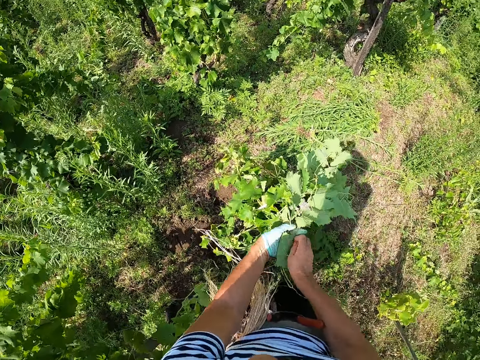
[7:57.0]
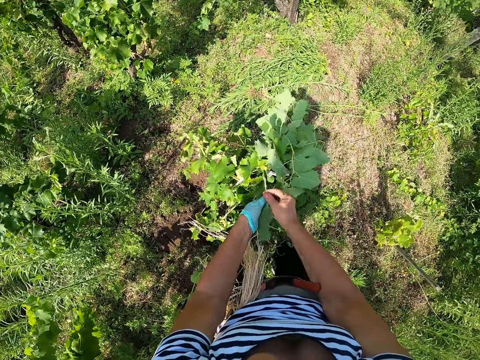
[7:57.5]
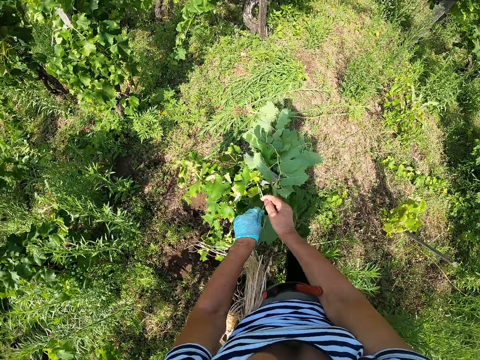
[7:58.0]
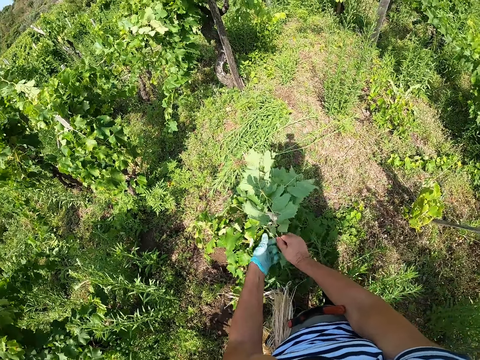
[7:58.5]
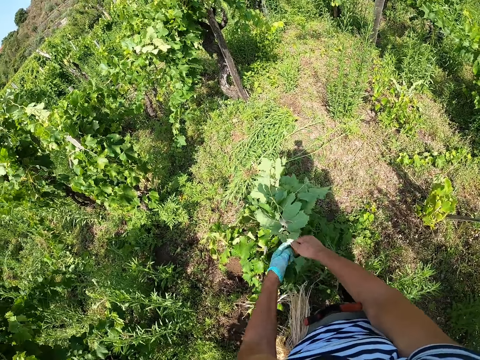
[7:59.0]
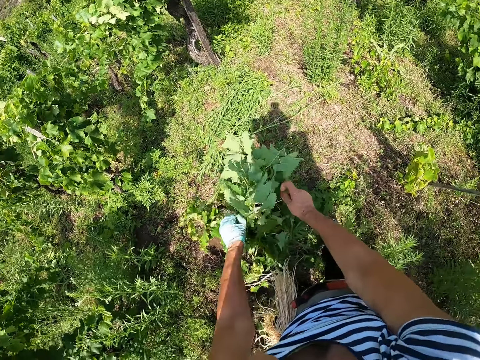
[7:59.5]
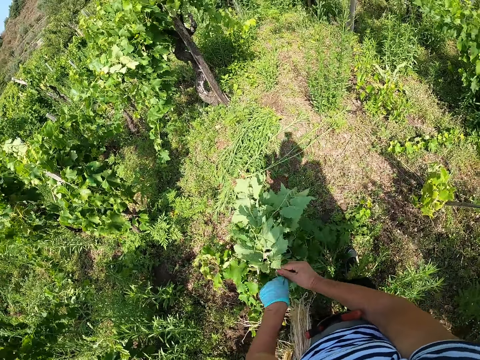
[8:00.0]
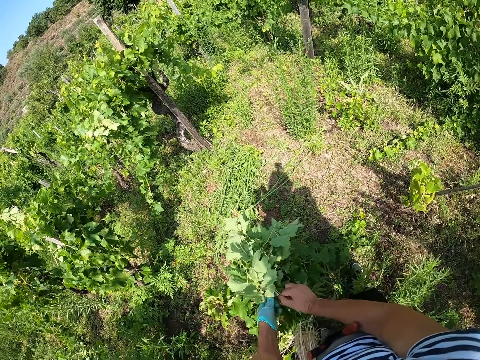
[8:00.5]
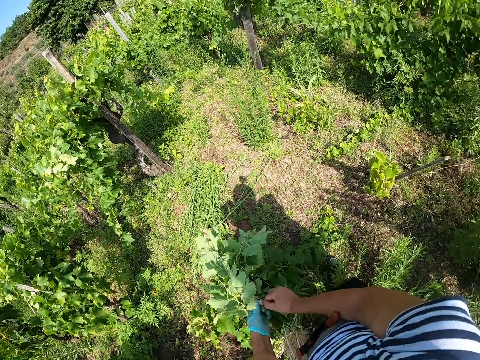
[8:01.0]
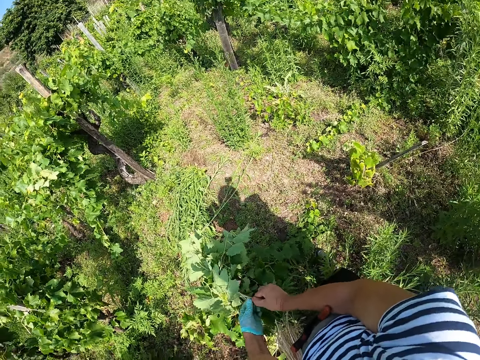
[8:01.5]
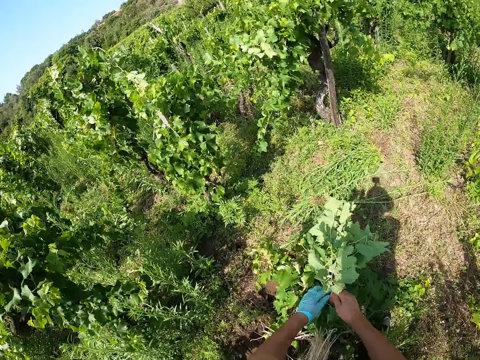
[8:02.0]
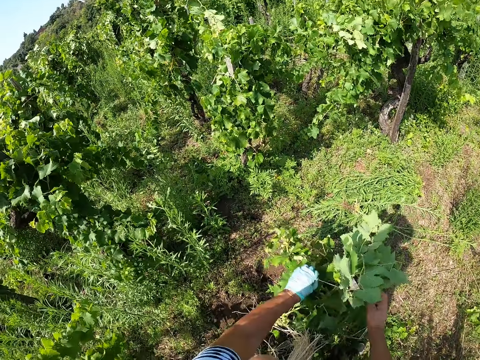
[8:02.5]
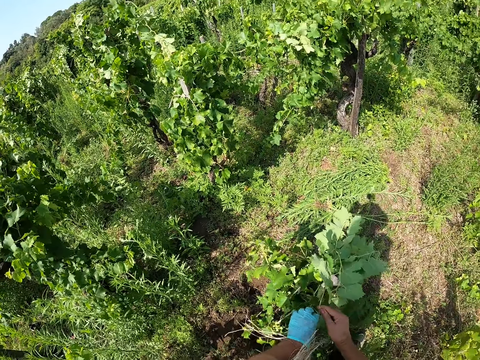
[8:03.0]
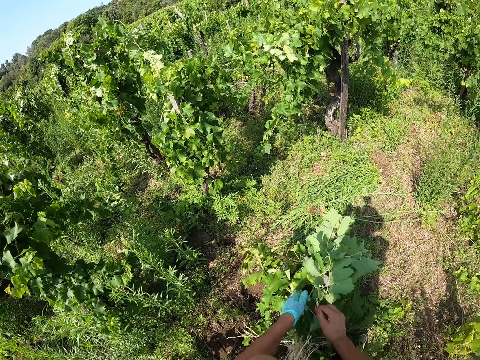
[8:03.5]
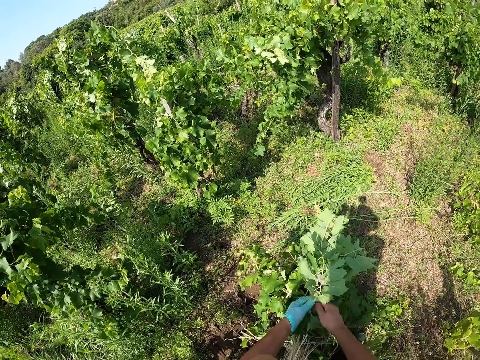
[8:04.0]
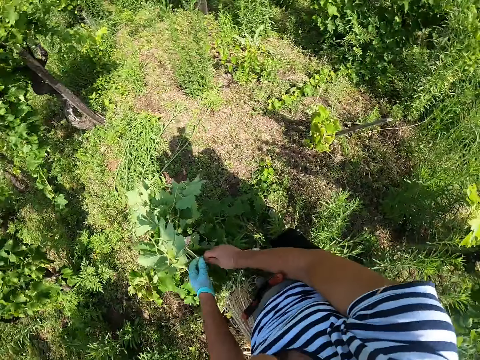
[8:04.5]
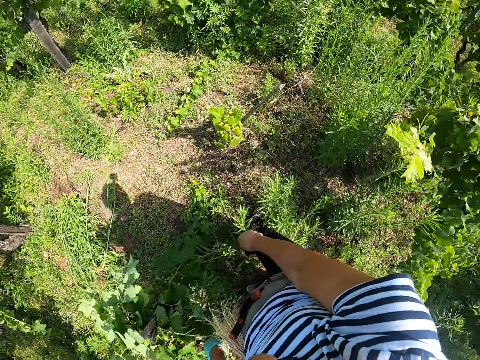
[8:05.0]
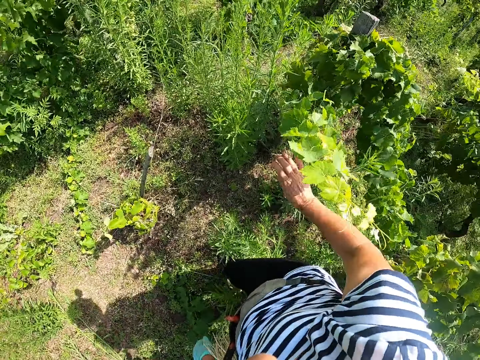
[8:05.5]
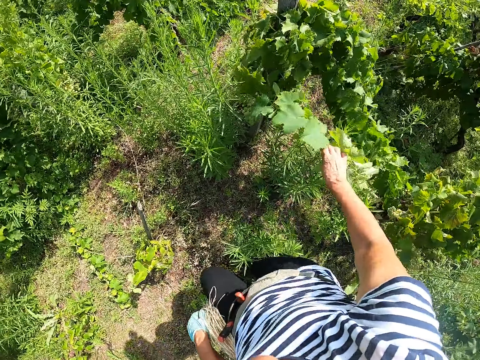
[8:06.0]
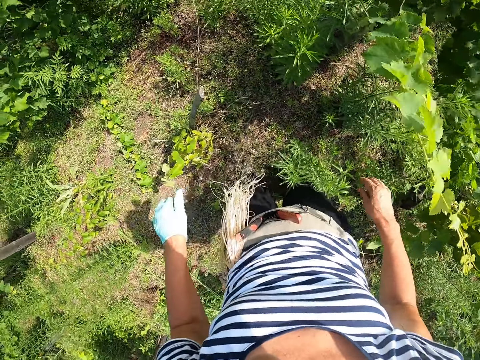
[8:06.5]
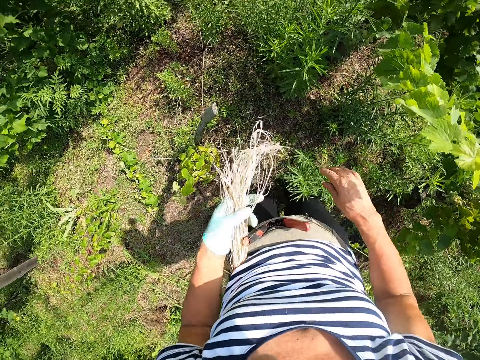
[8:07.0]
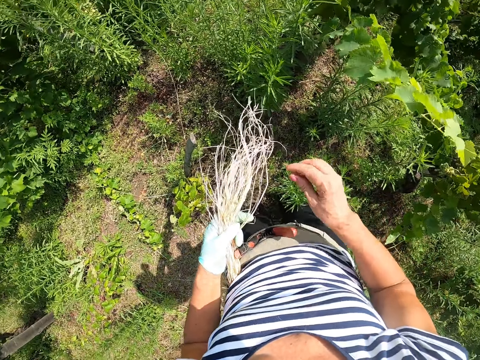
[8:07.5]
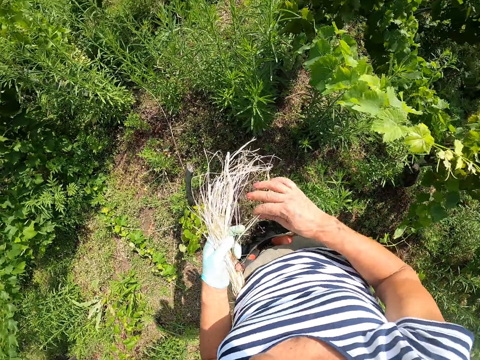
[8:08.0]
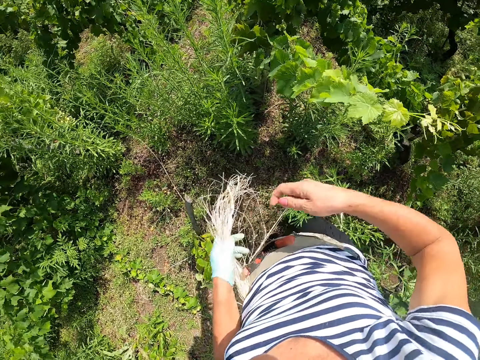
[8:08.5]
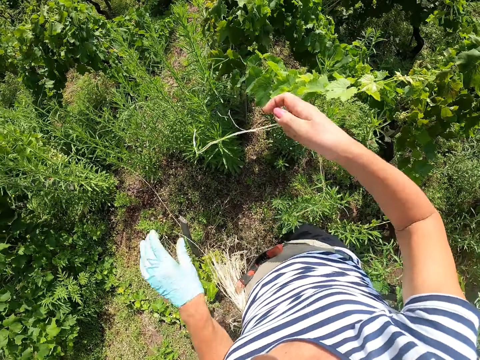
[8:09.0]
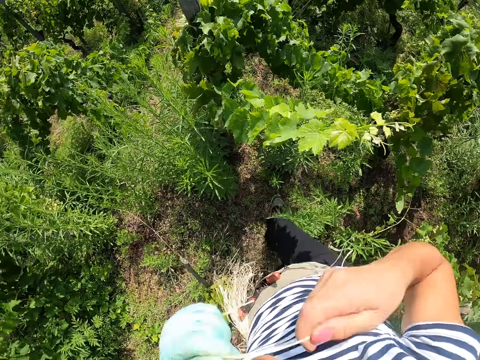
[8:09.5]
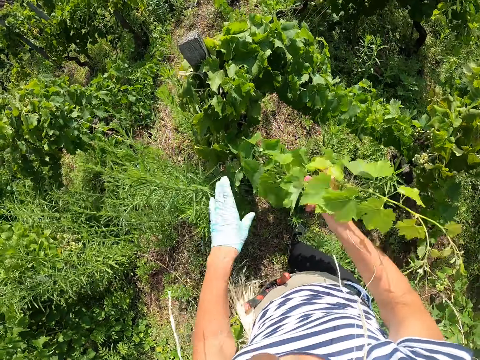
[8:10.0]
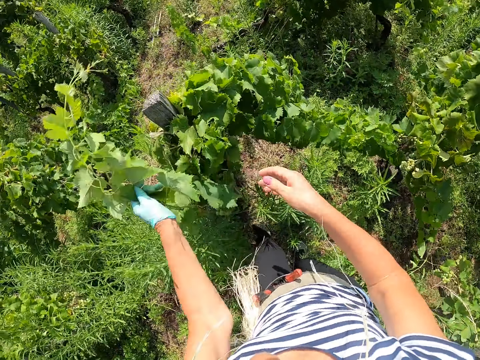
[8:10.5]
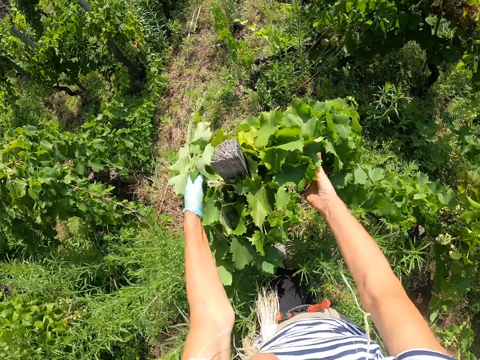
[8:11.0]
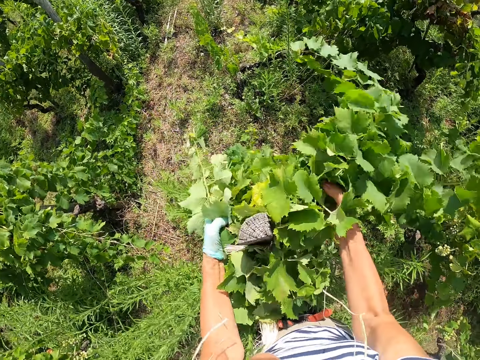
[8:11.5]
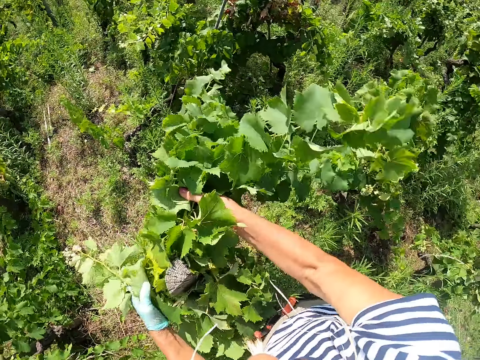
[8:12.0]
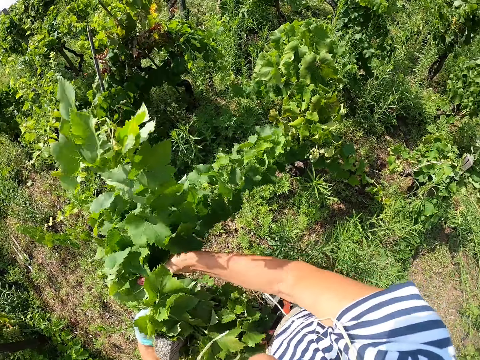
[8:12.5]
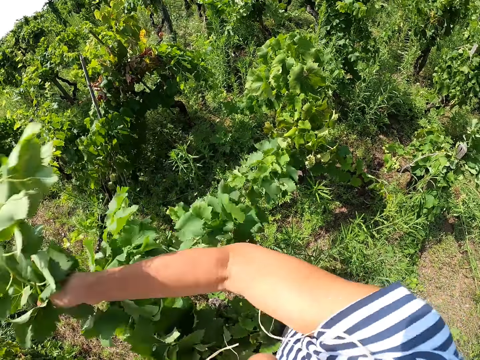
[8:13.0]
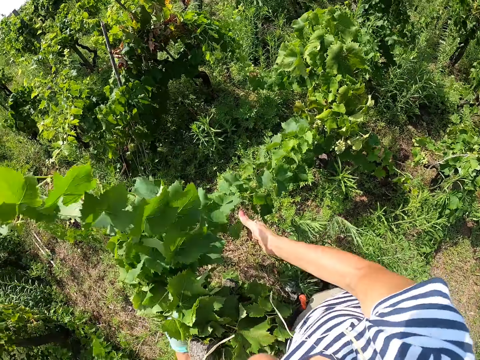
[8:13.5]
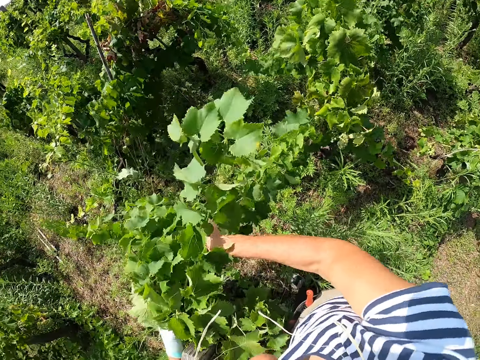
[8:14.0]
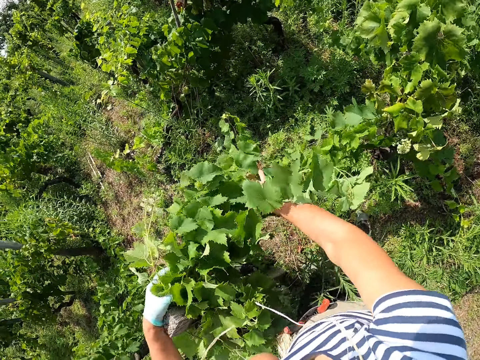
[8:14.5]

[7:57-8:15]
The camera wearer ties plants to a pole with a rope. He looks around the garden. He walks around the garden and moves a grape branch with his hand. He lifts the strings with his left hand. He picks a string with his right hand from a bunch of ropes on the hip. He puts the string in his mouth. He holds the grape branches together with his hands around a pole. He pulls the plant towards the pole.

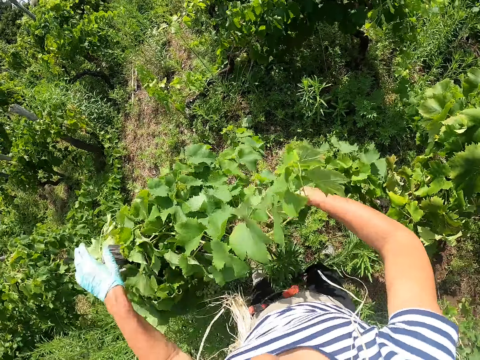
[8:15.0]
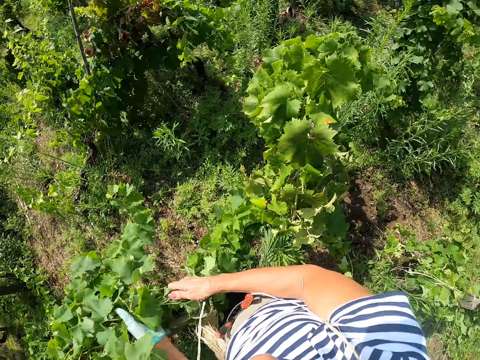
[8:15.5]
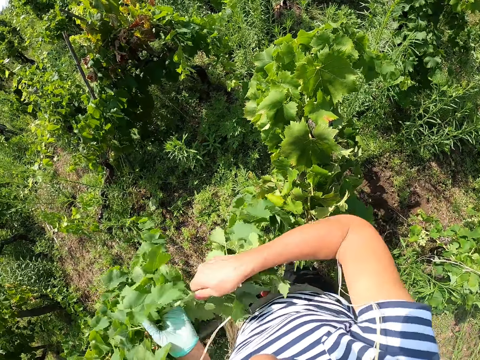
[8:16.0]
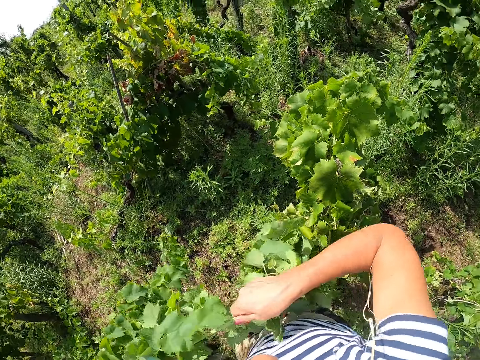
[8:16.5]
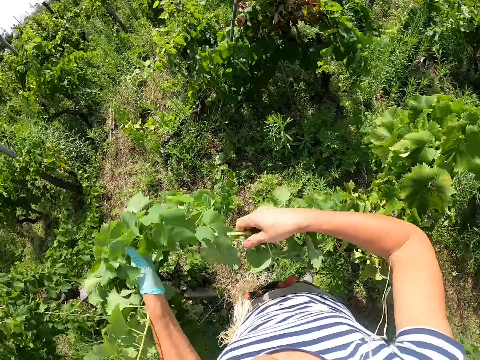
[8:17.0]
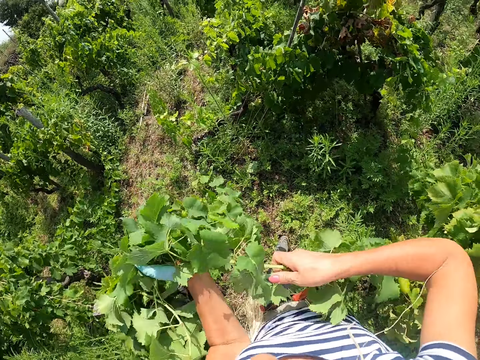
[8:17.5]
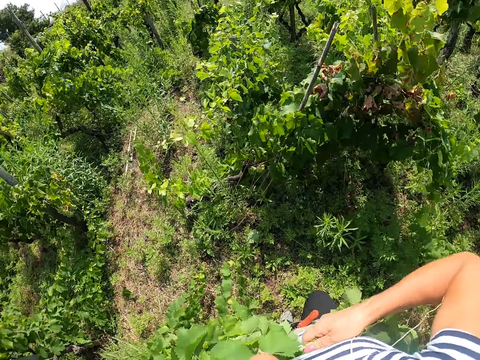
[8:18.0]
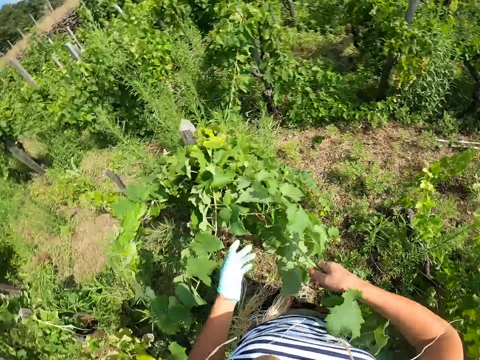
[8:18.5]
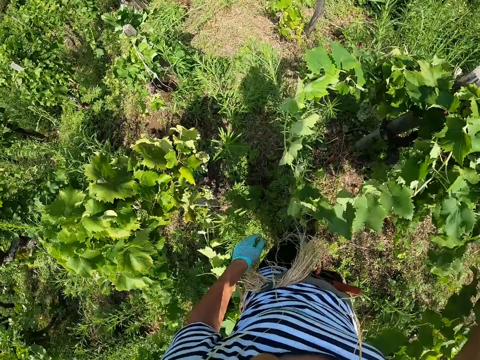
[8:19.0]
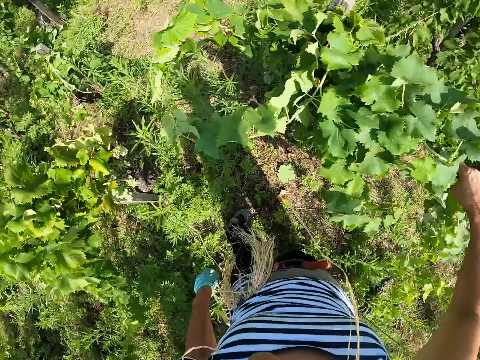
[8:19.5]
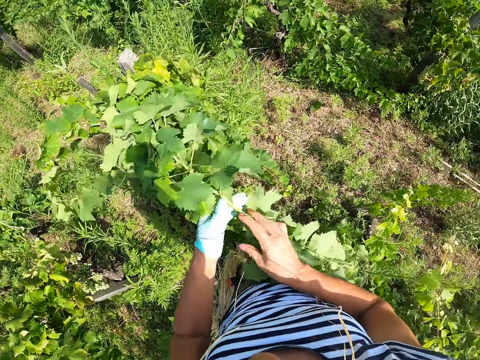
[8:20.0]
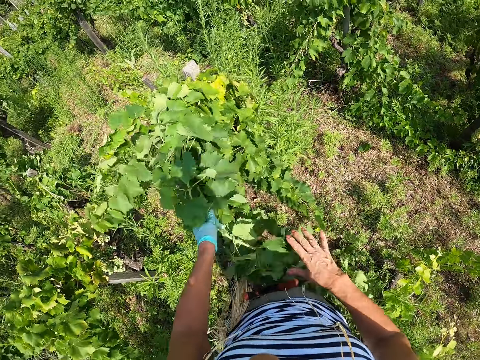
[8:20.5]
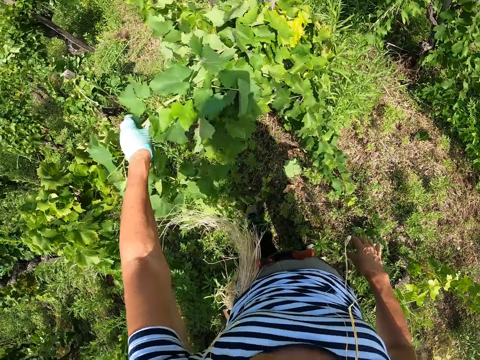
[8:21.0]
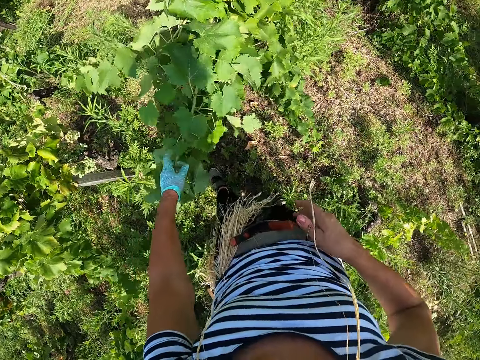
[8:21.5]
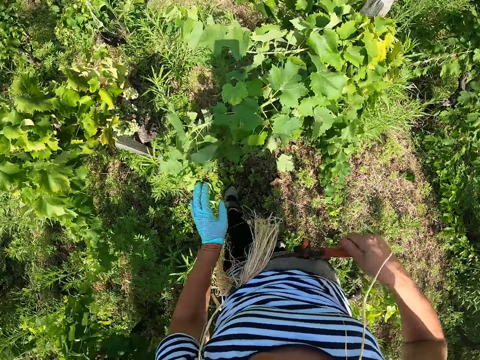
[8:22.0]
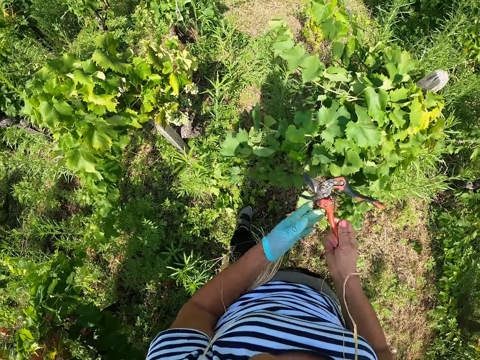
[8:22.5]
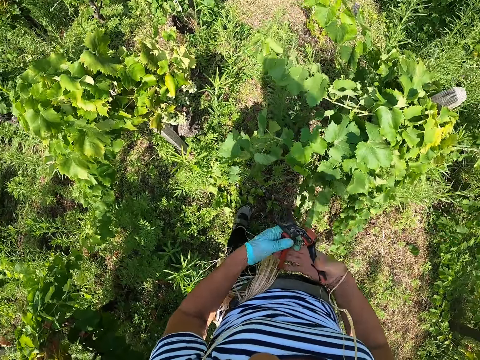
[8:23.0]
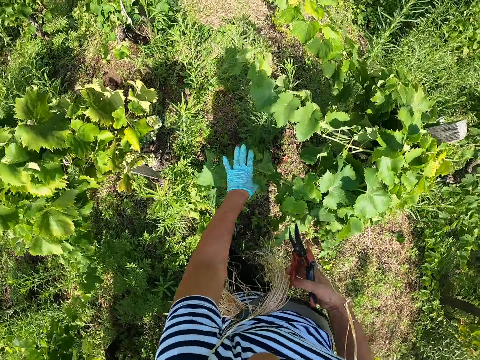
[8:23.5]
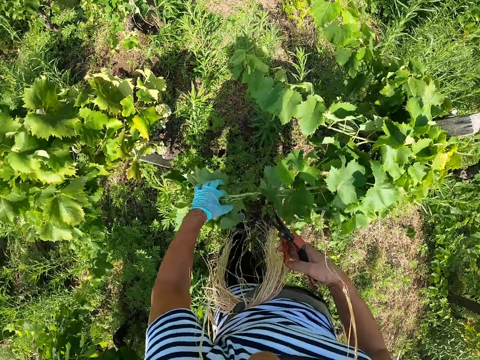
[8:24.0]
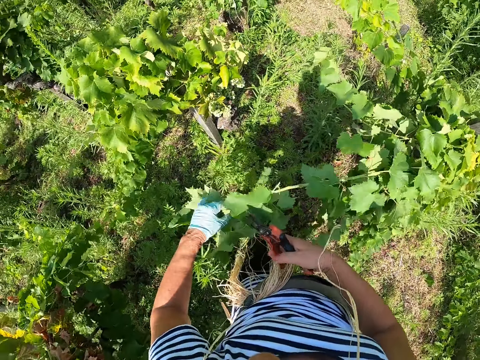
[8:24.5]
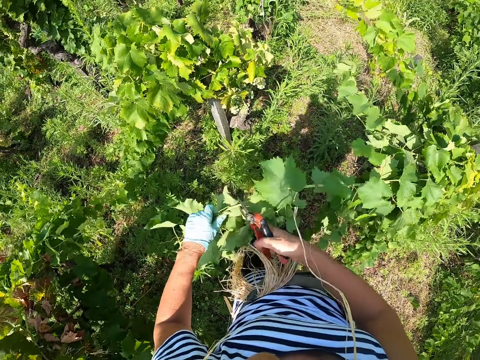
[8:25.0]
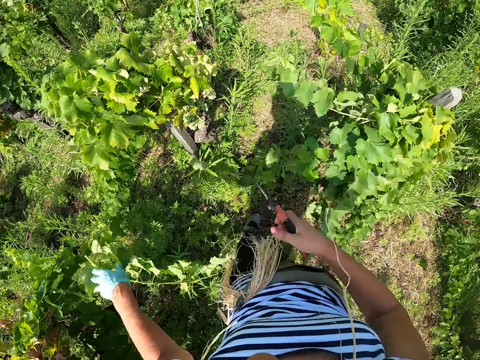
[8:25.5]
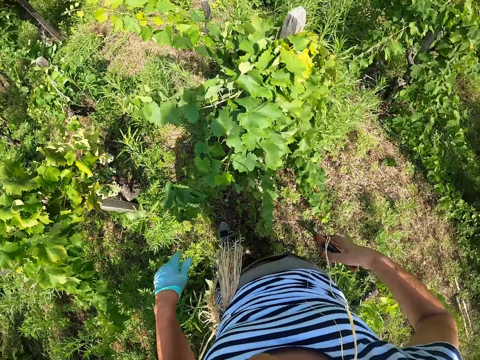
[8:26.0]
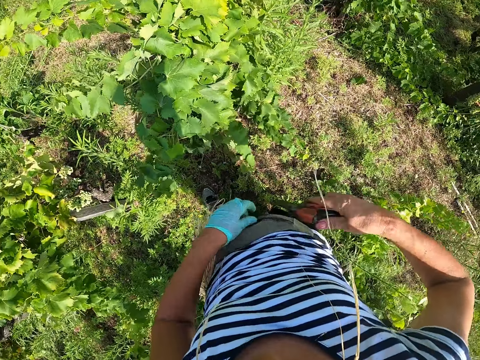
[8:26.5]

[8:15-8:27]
The camera wearer pulls the grape branch with his hands. He moves the grape branch with his hand. He picks up pruning shears from the waist bag. He holds the grape branch with his hand. He cuts the grape branch with the pruning shears. He drops the grape branch on the ground.
